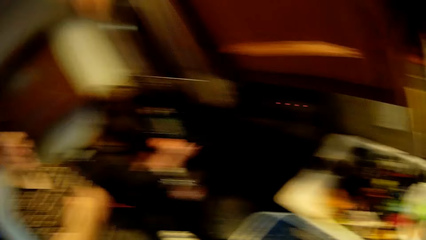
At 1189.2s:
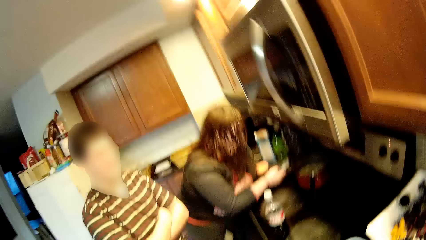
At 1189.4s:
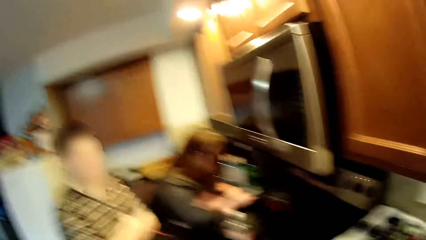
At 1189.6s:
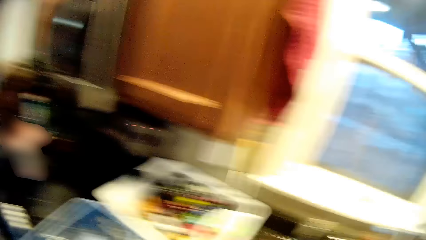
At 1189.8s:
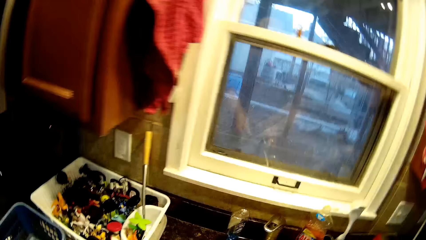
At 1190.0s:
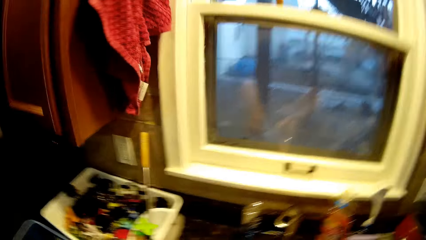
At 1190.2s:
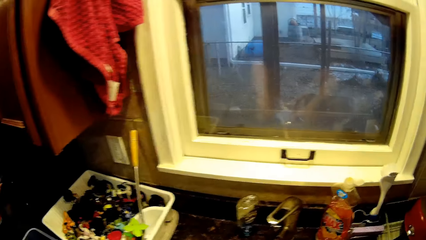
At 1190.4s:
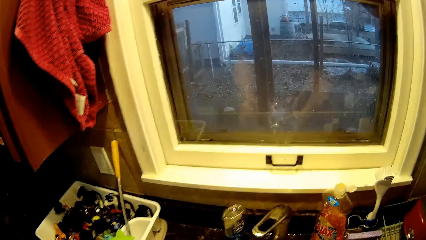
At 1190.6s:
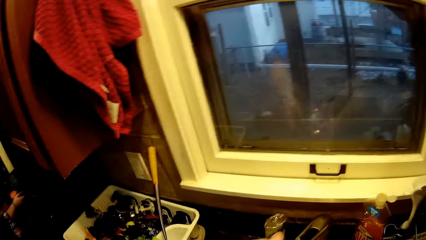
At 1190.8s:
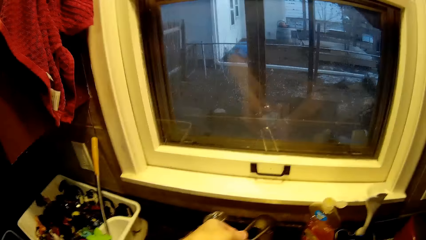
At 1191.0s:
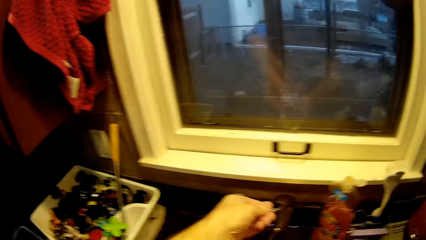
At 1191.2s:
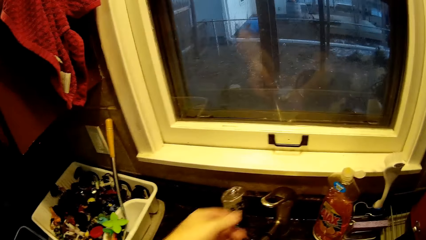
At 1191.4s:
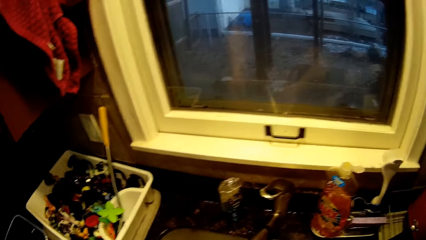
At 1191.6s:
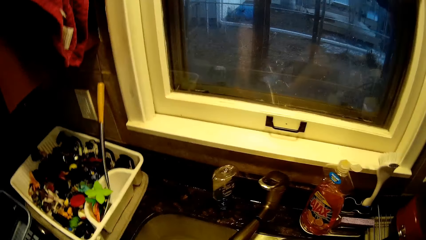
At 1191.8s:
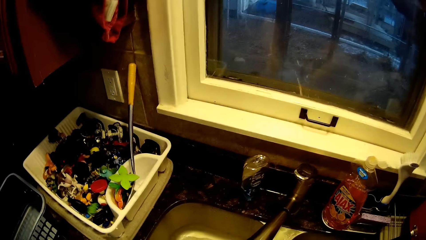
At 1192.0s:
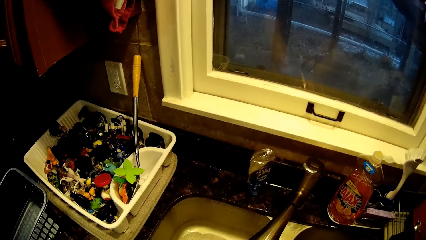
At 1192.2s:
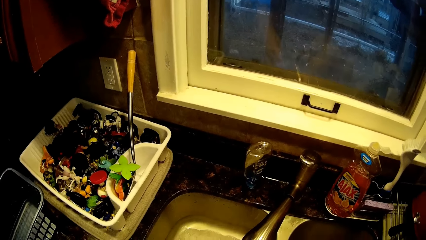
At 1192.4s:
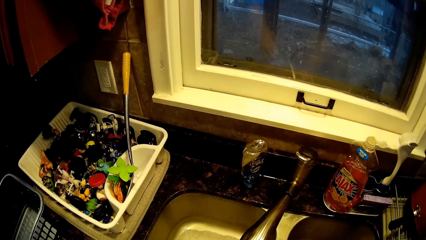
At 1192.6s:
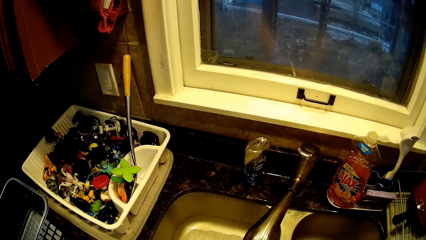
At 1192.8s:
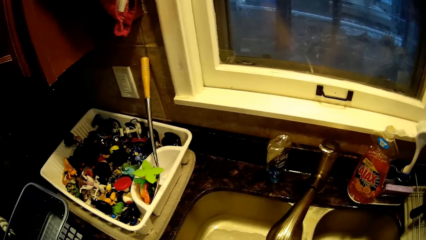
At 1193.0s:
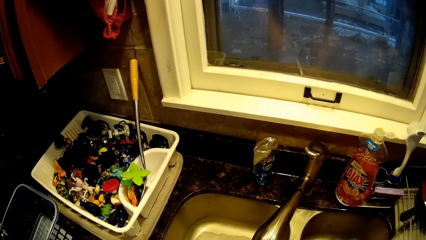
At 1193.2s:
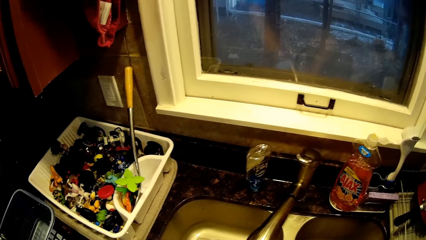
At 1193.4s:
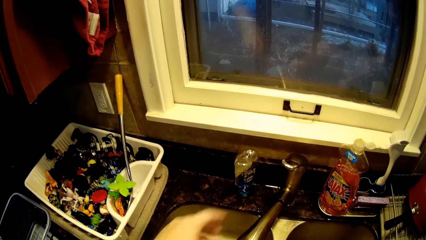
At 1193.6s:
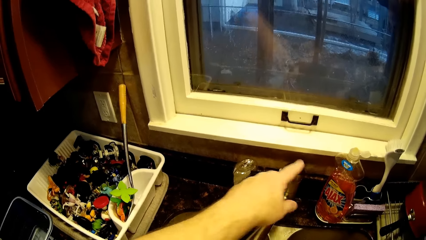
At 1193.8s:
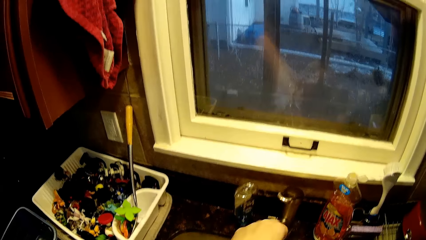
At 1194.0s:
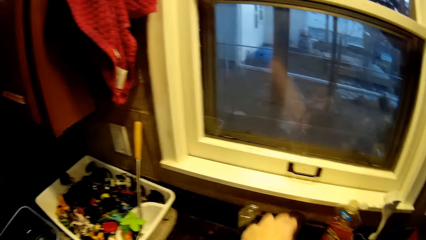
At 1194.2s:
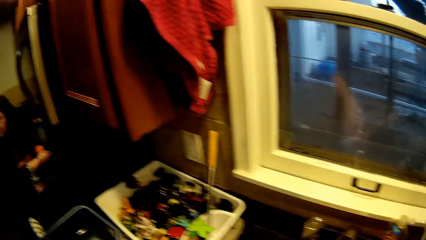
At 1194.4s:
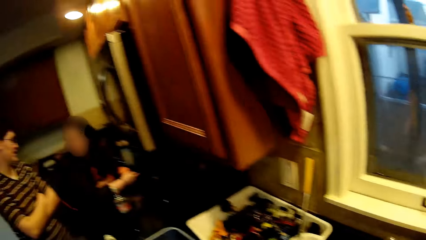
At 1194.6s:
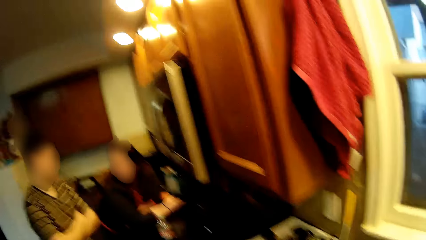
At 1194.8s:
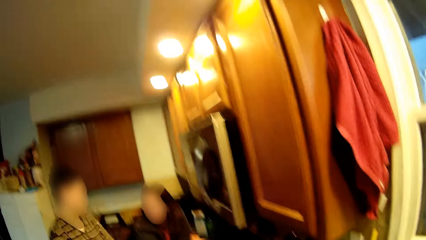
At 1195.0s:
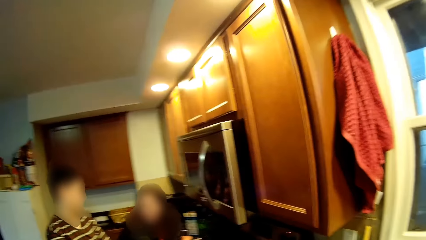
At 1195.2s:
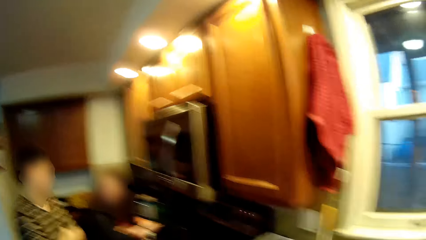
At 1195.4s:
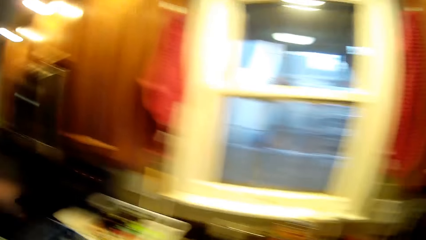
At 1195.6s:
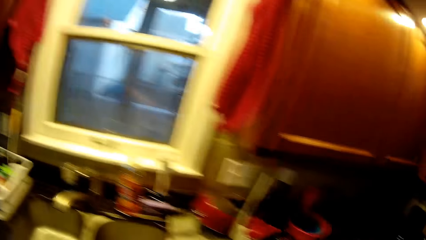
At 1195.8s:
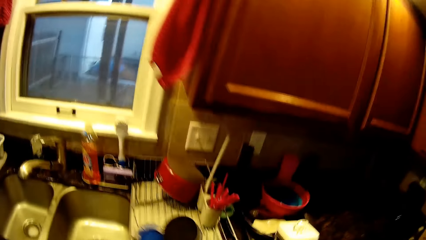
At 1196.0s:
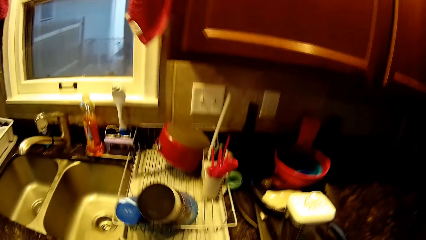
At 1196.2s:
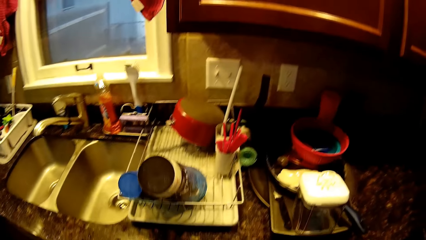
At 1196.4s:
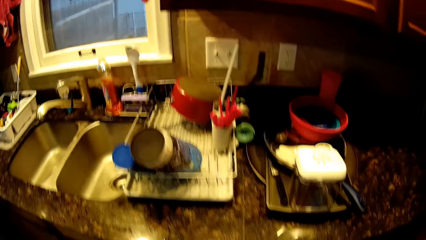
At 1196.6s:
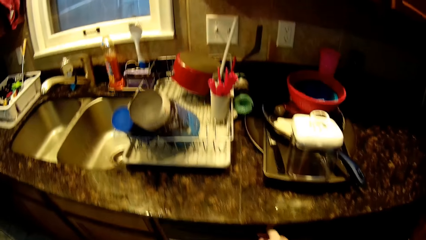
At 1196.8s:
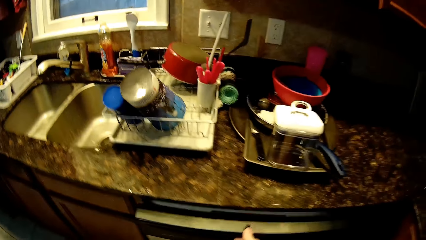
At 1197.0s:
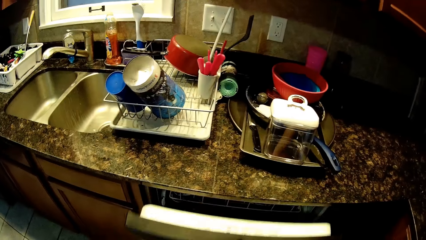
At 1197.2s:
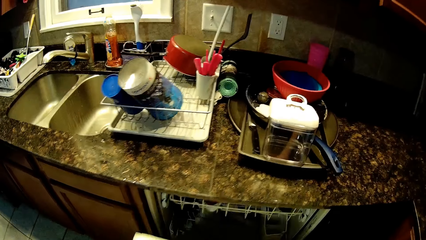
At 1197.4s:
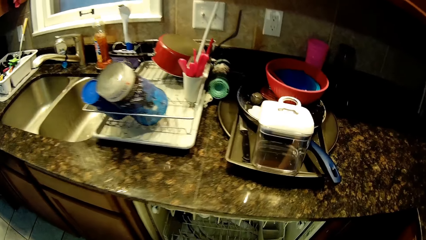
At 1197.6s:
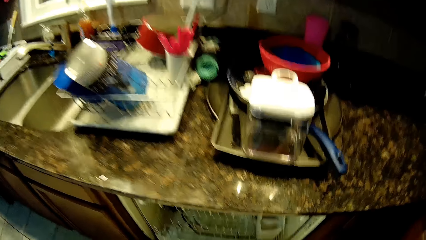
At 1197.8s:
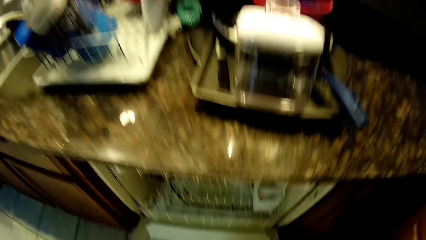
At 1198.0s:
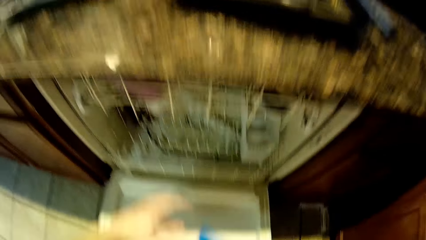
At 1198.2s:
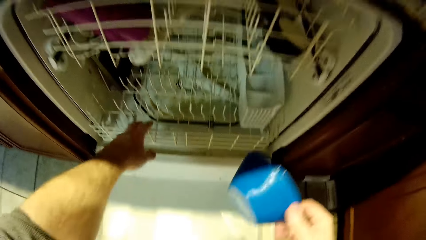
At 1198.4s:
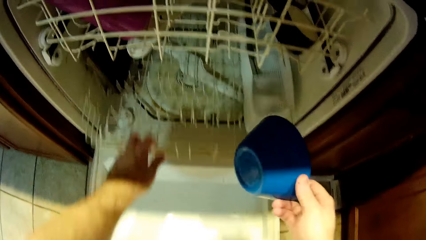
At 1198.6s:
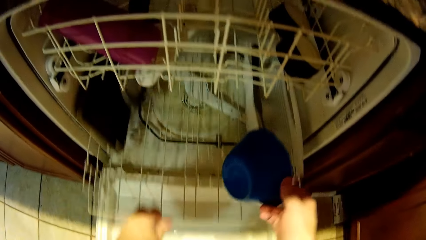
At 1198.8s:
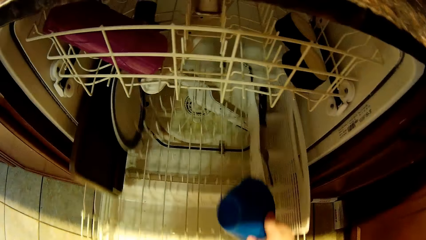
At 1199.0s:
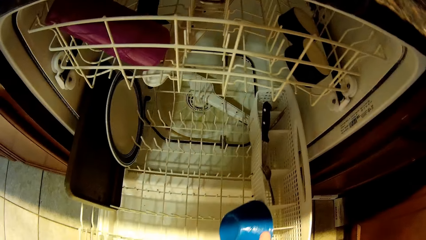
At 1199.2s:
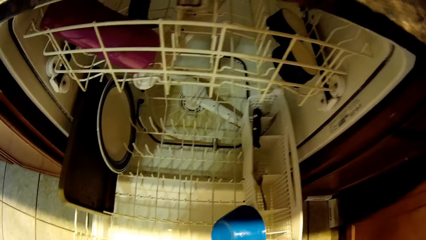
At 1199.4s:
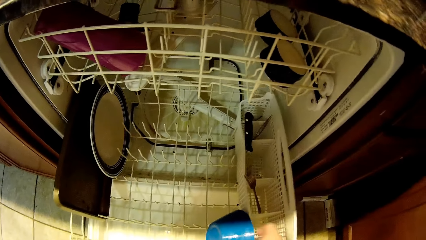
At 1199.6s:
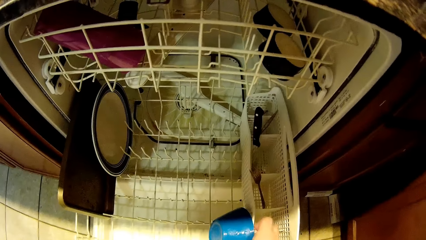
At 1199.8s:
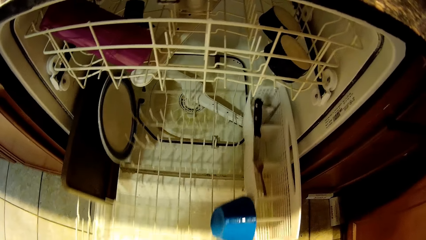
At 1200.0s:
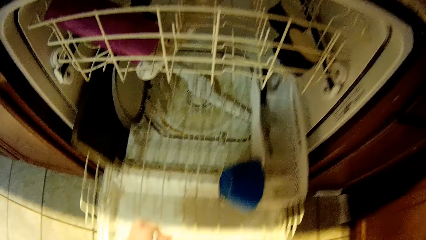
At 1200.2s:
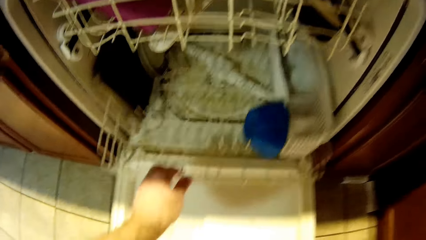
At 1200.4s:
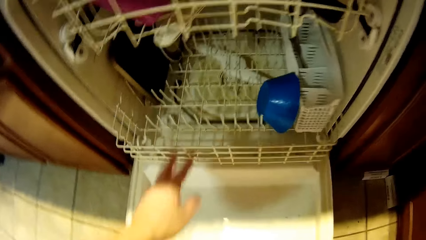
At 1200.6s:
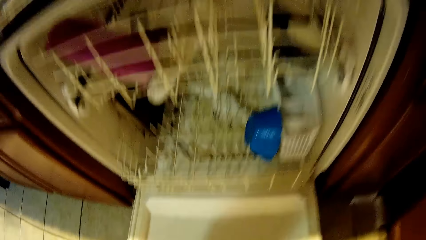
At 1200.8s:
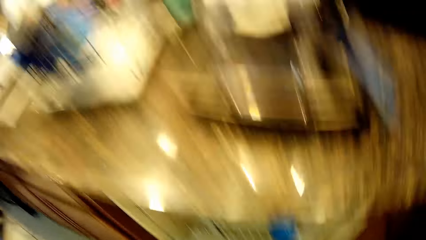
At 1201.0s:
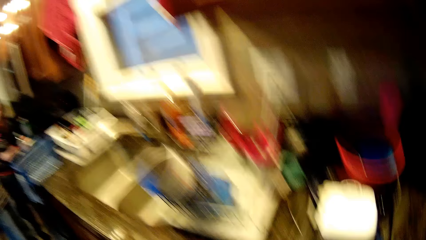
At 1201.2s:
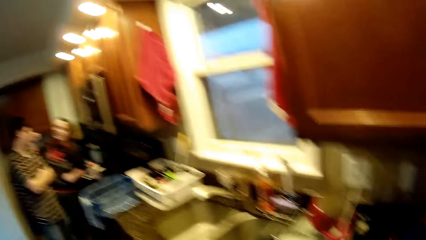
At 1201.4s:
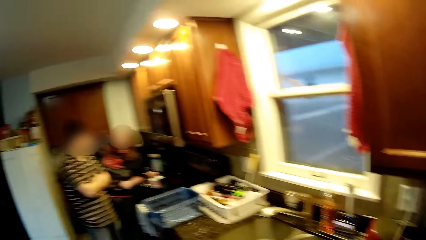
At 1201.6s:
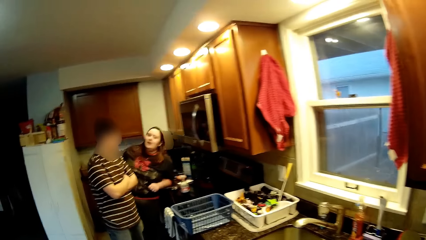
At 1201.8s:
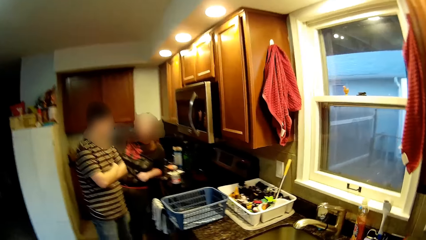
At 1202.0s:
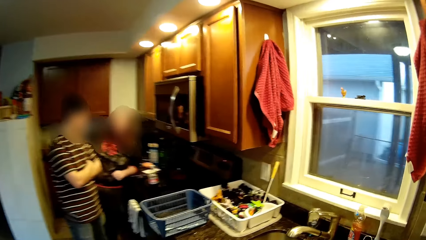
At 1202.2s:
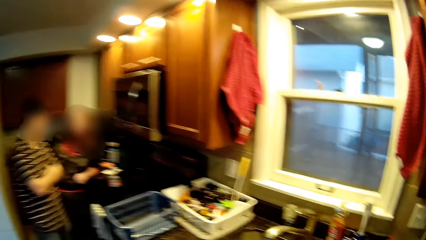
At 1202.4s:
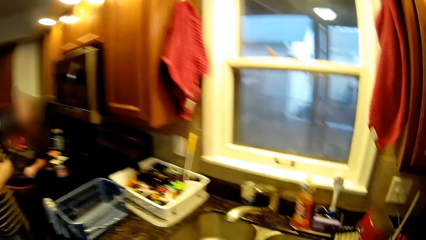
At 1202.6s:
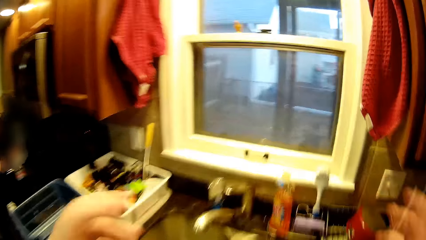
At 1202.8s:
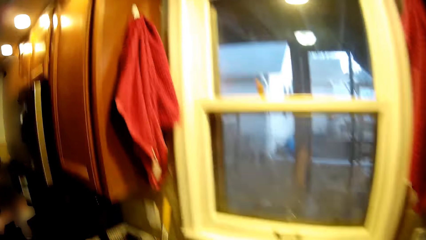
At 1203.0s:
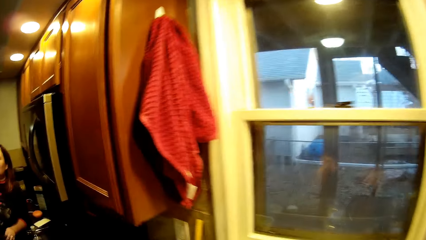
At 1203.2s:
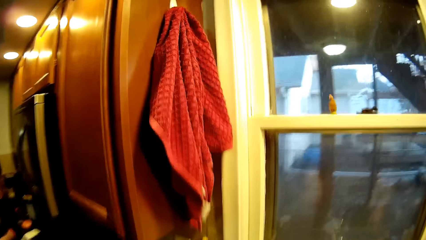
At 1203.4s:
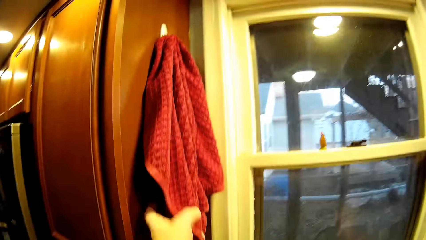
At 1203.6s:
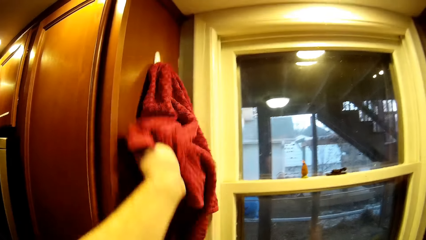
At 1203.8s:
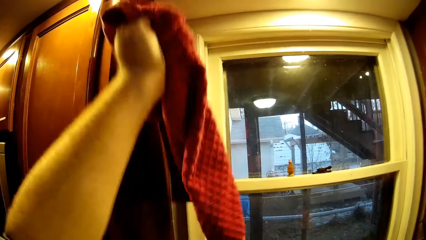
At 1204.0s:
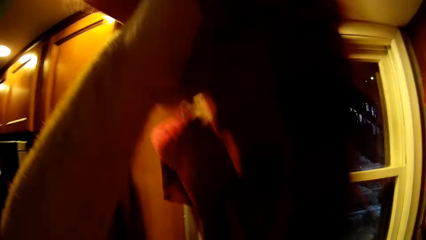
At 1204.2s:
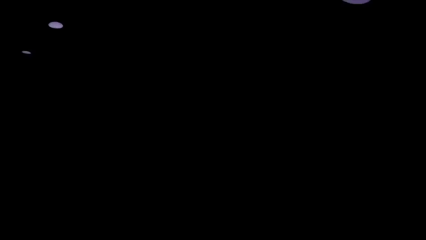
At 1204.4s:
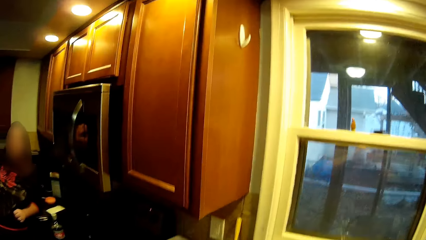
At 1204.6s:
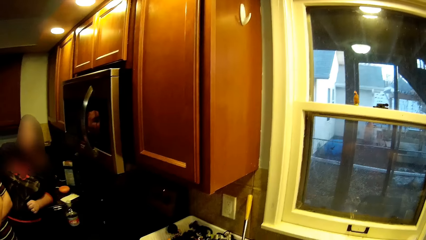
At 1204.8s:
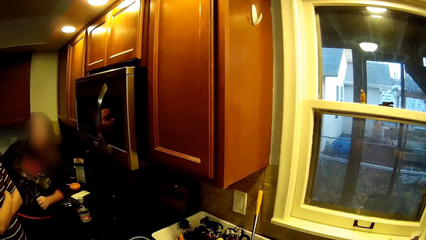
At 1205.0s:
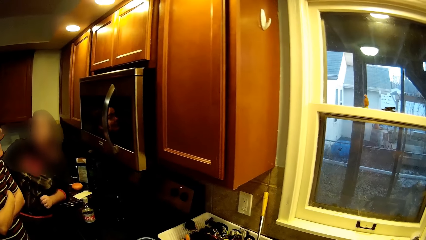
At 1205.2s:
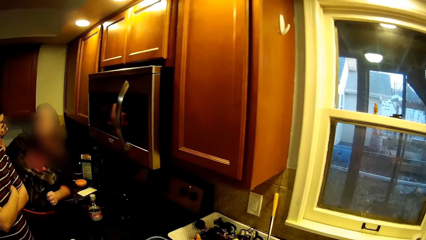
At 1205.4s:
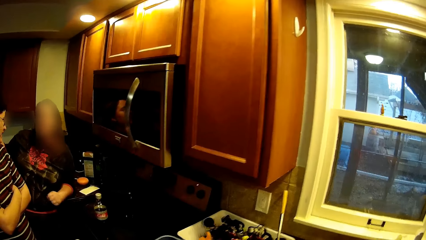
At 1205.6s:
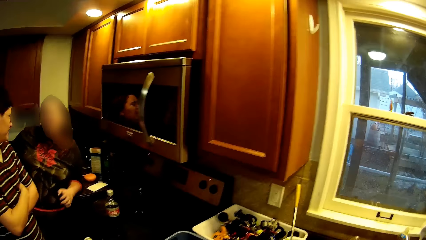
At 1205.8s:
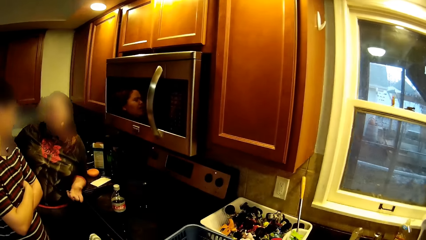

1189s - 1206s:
A man stands beside the camera wearer. Another man leans on the countertop and holds a phone. The camera wearer turns around. They open a tap of water. They hold the tap. They wash the hands in the sink. They hold the tap. They close the tap of water. They turn around. The first man stands beside the camera wearer. The camera wearer turns around. They open a dishwasher. They bend down. They hold a bowl. They pull a dishwasher rack. They put the bowl in the dishwasher rack. They push the dishwasher rack. They turn around. The first man stands beside the other man. The other man leans on the countertop and looks at a woman. The camera wearer turns around. They pick up a hand towel from the holder. The other man leans on the countertop.
